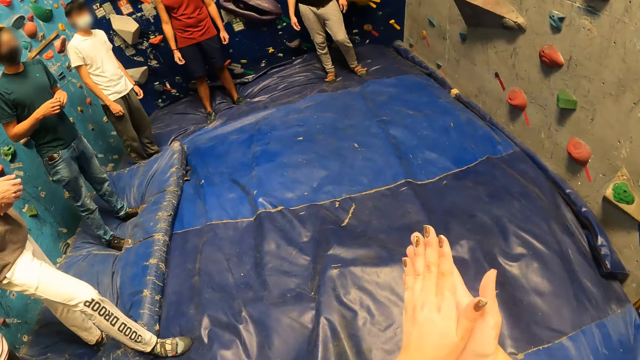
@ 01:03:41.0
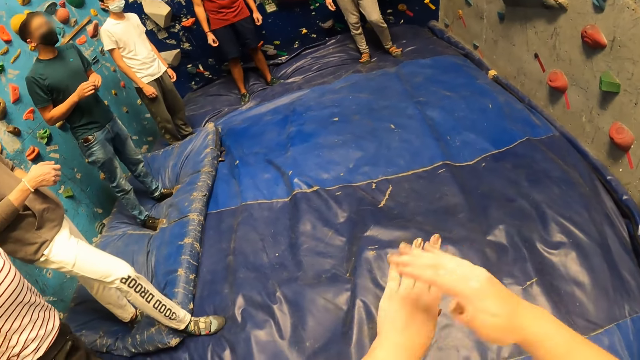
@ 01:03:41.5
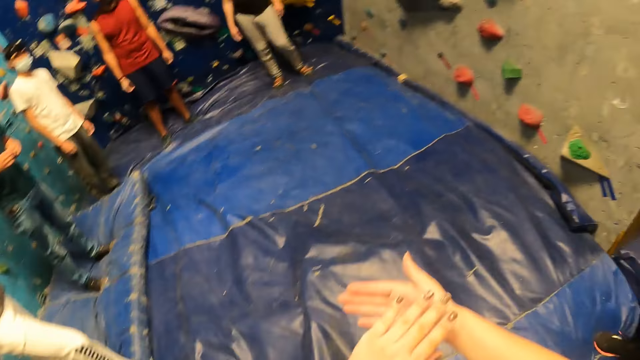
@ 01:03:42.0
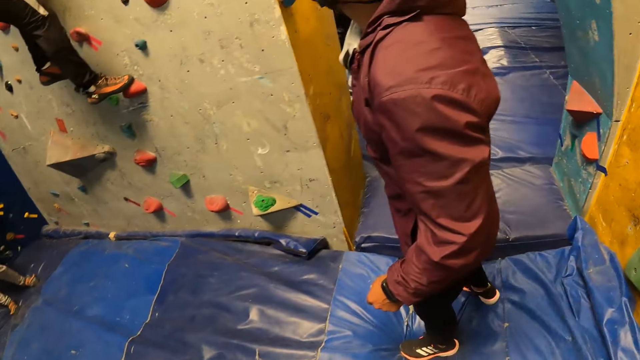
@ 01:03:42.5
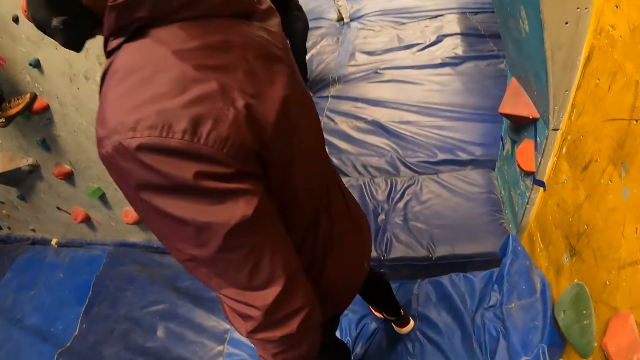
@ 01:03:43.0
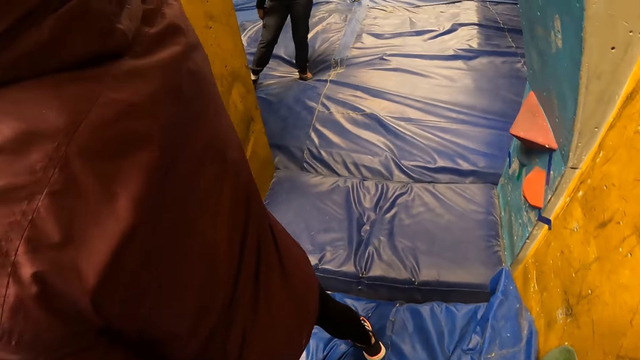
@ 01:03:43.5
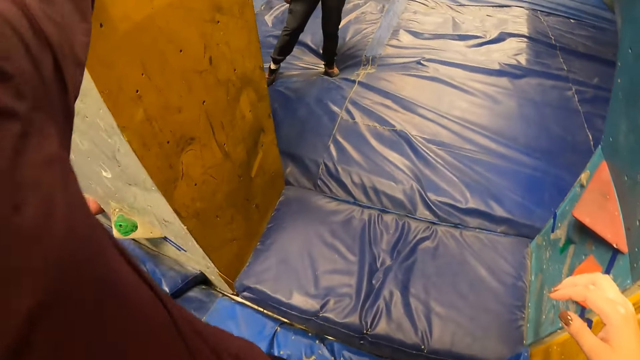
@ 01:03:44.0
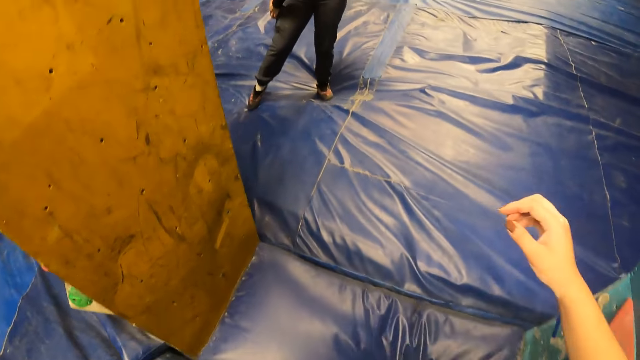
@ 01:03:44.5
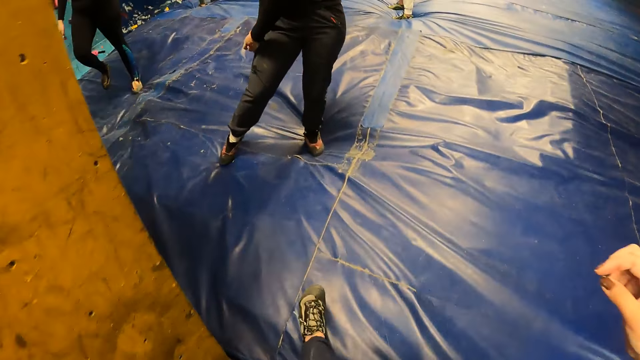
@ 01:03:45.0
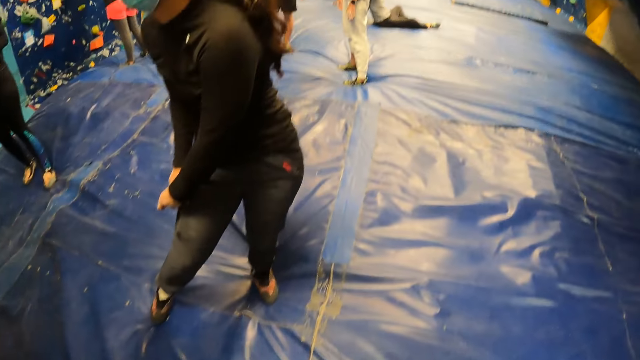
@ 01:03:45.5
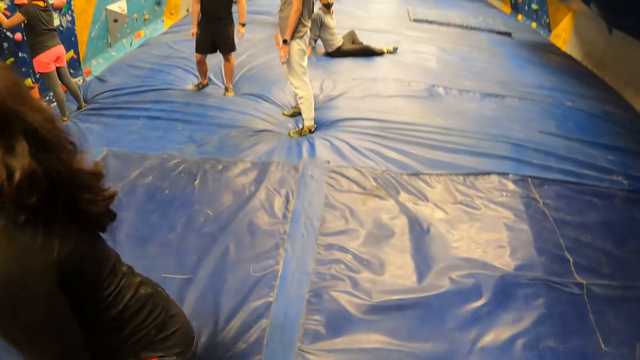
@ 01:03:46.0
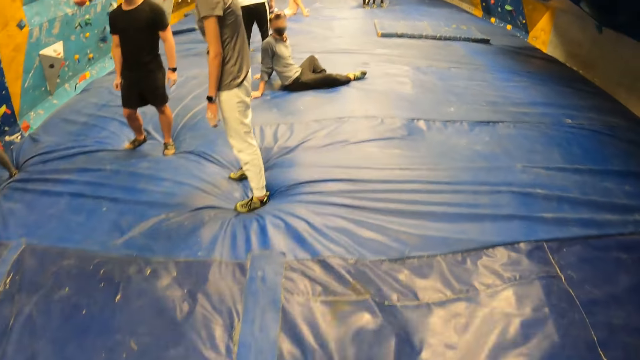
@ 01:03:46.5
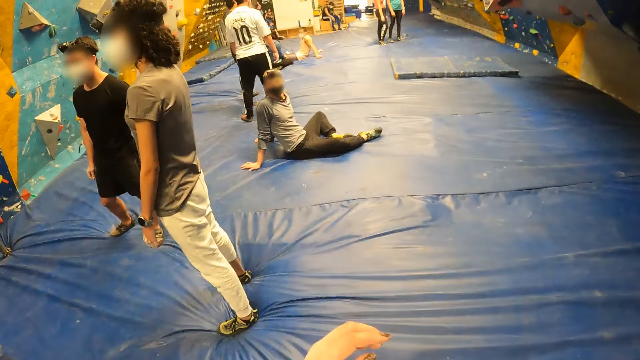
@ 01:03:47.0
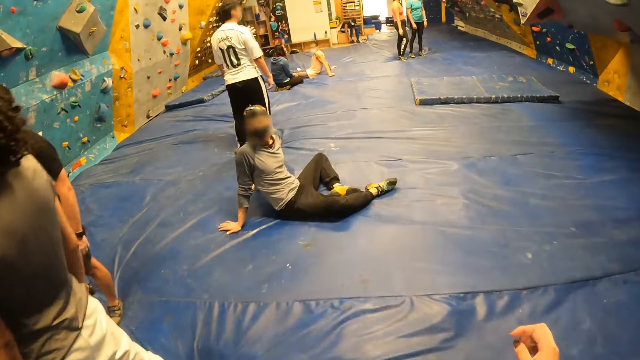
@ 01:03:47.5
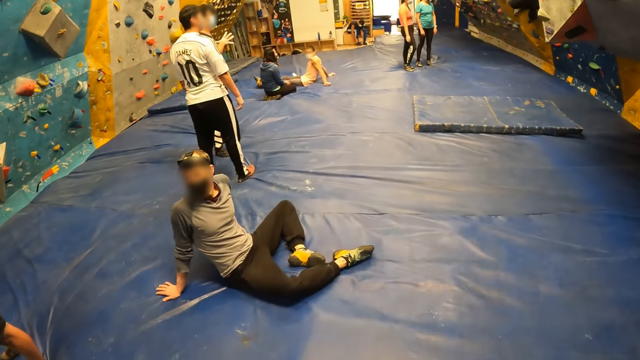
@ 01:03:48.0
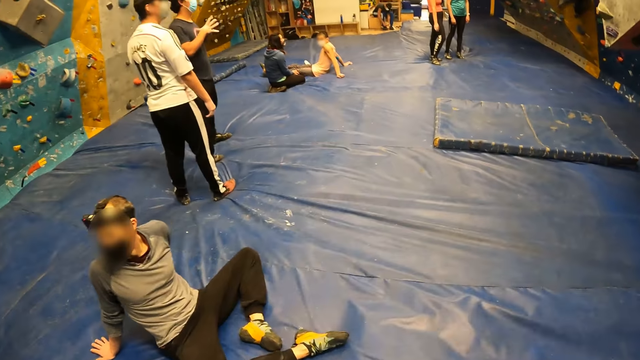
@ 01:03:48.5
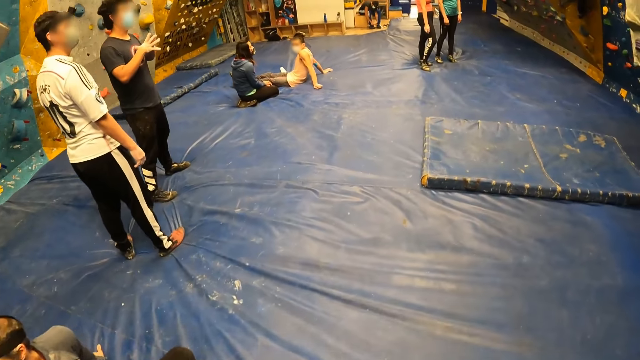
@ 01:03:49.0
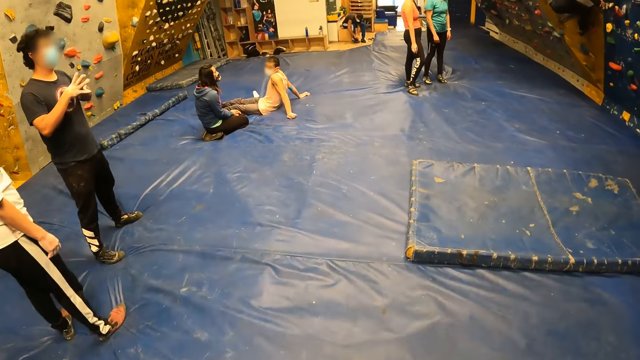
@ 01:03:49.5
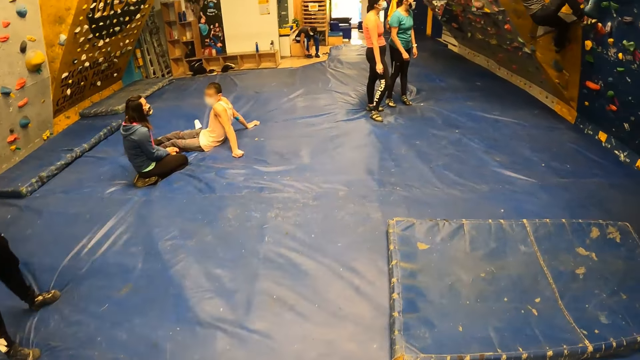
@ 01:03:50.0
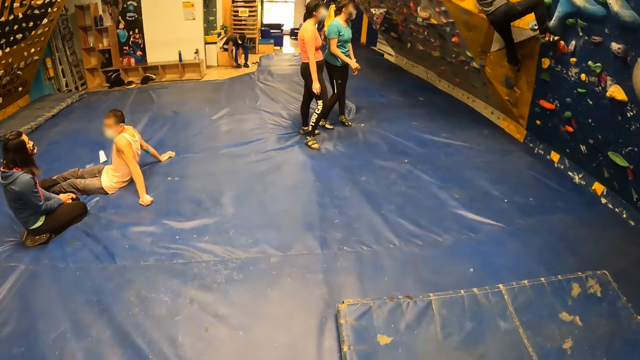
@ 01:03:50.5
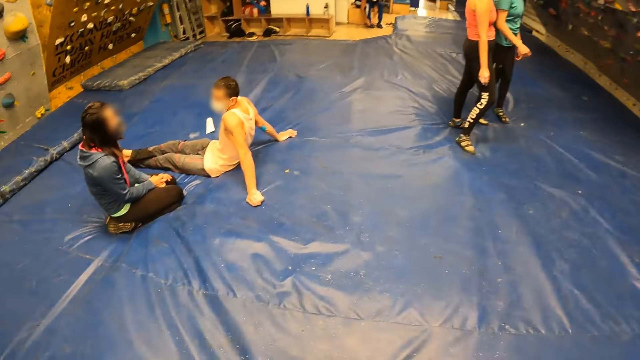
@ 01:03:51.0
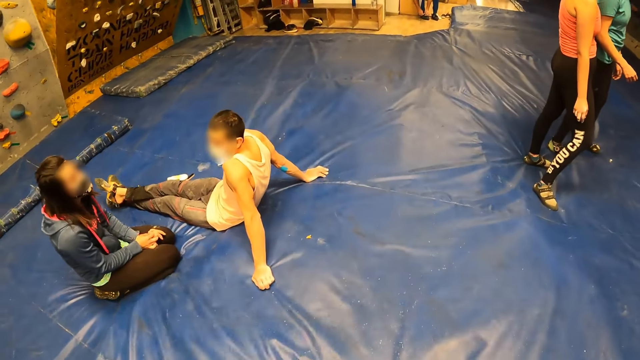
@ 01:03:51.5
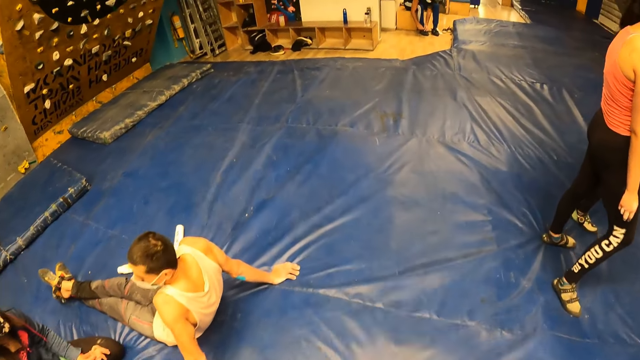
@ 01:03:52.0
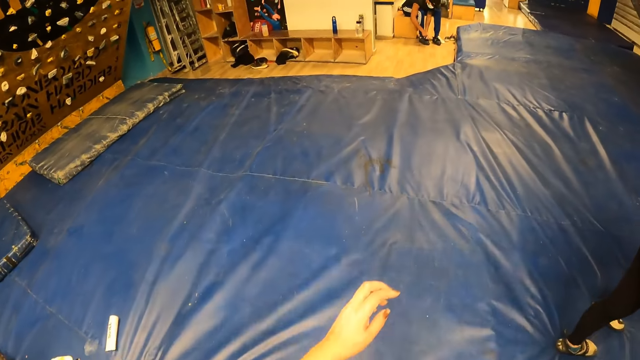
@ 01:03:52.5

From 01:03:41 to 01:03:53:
The camera wearer rubs her palms together. She walks past the man. A person opens the pocket. The camera wearer walks round the room.

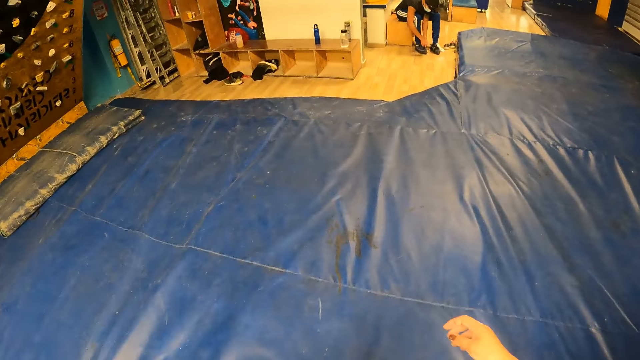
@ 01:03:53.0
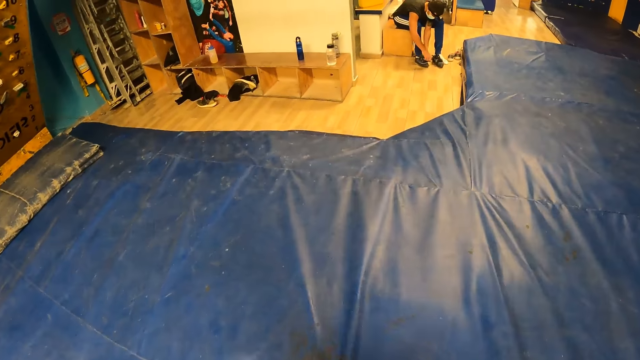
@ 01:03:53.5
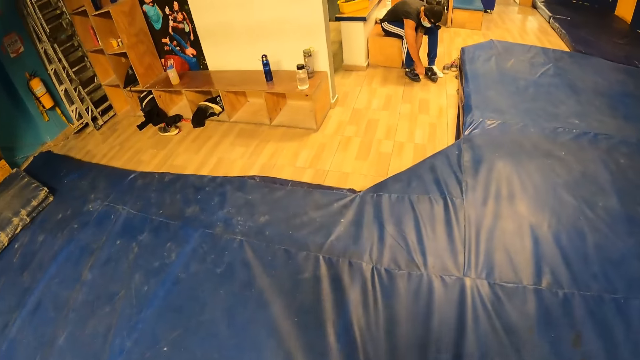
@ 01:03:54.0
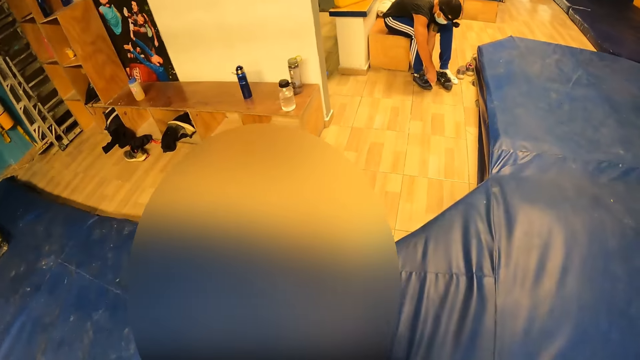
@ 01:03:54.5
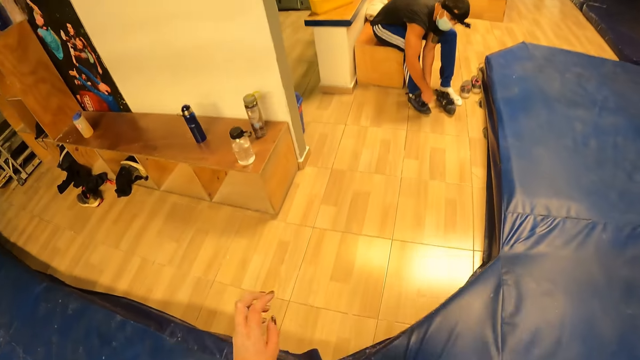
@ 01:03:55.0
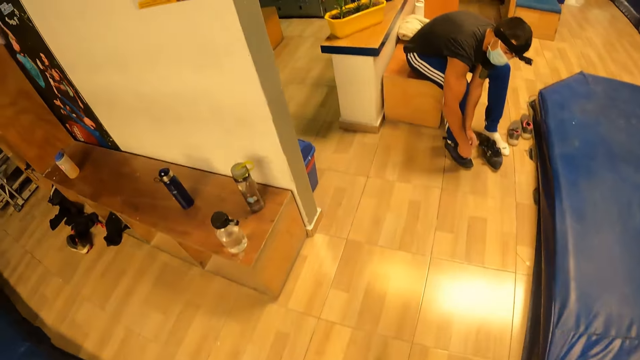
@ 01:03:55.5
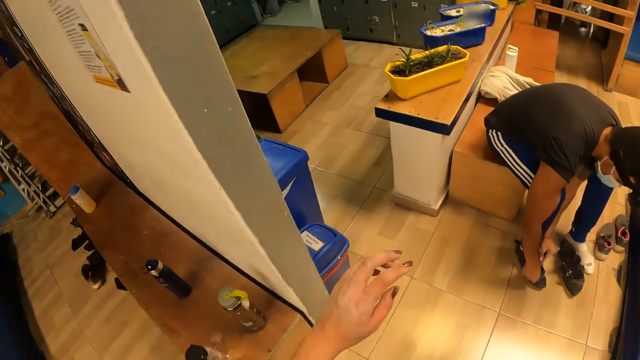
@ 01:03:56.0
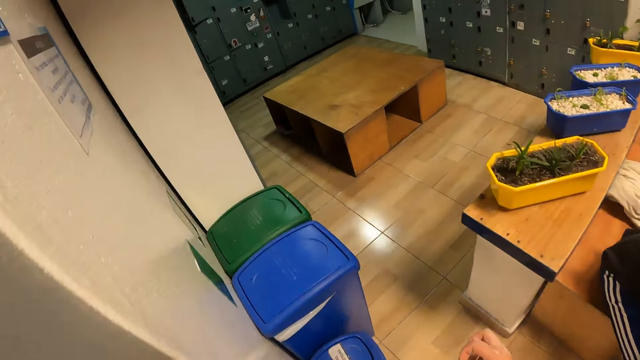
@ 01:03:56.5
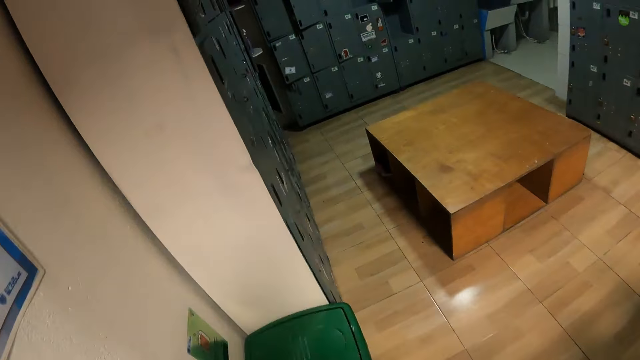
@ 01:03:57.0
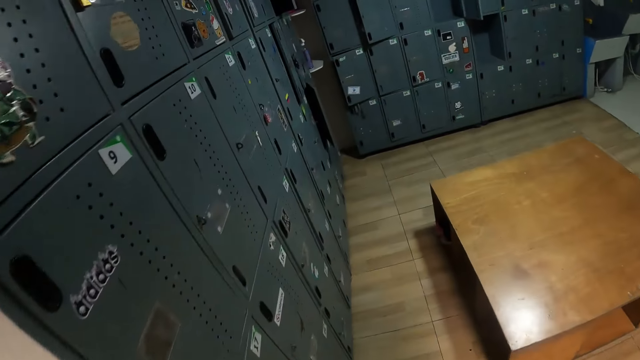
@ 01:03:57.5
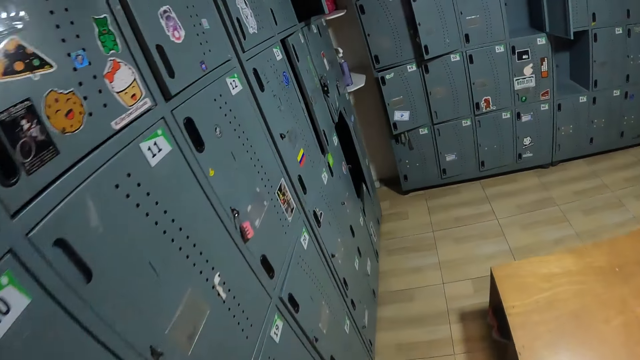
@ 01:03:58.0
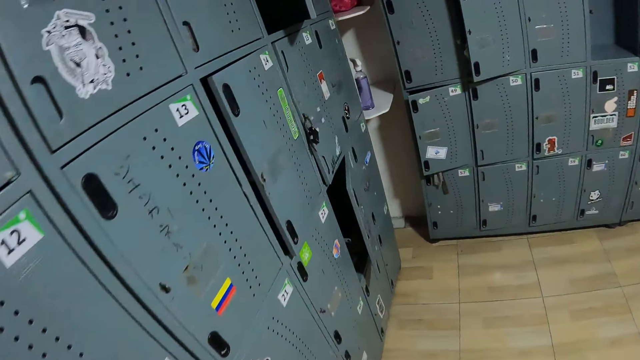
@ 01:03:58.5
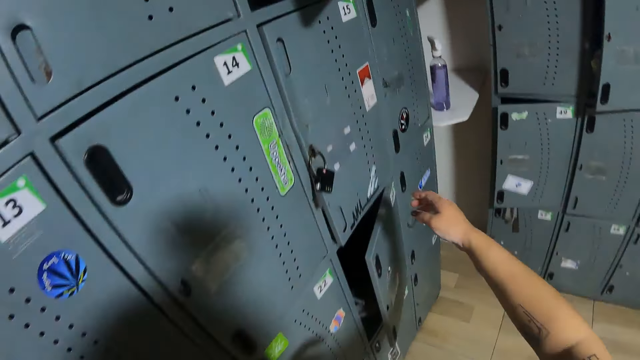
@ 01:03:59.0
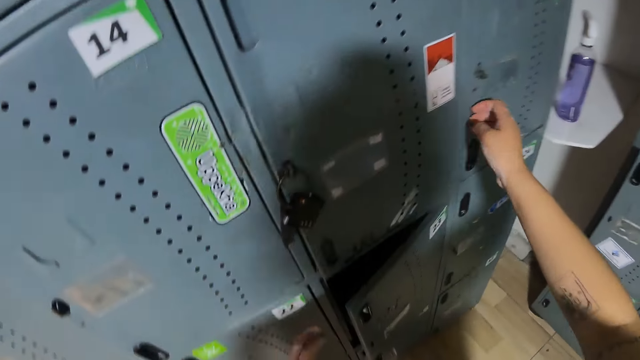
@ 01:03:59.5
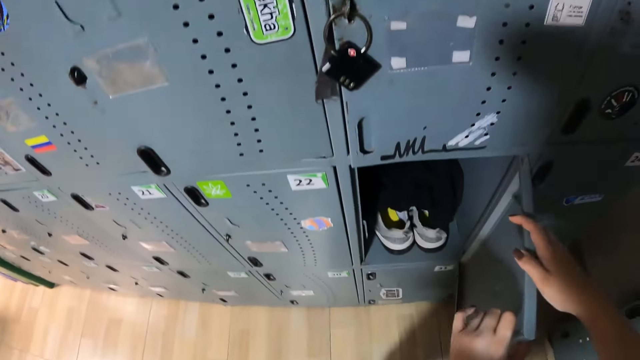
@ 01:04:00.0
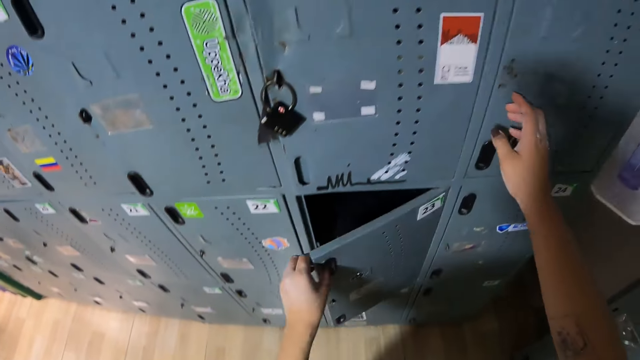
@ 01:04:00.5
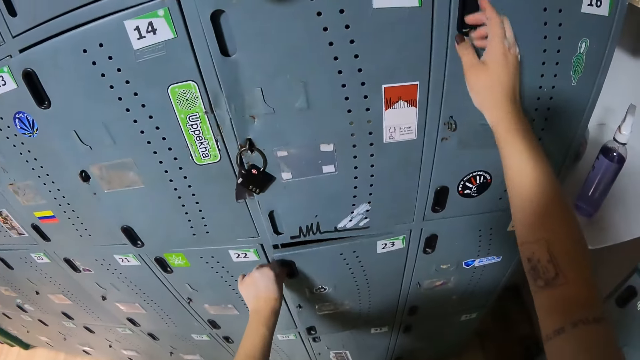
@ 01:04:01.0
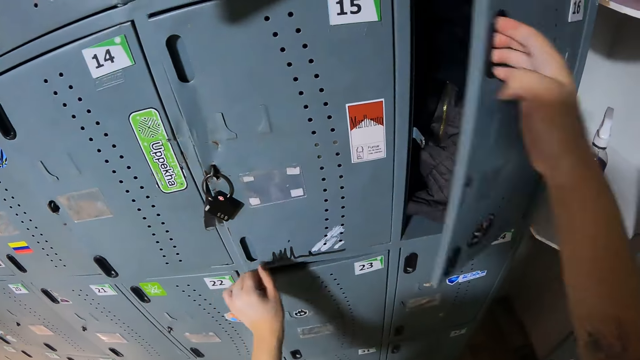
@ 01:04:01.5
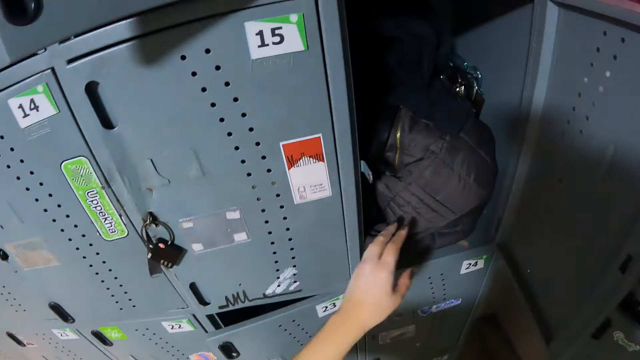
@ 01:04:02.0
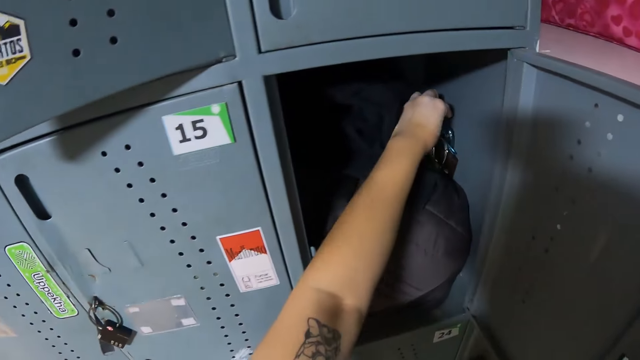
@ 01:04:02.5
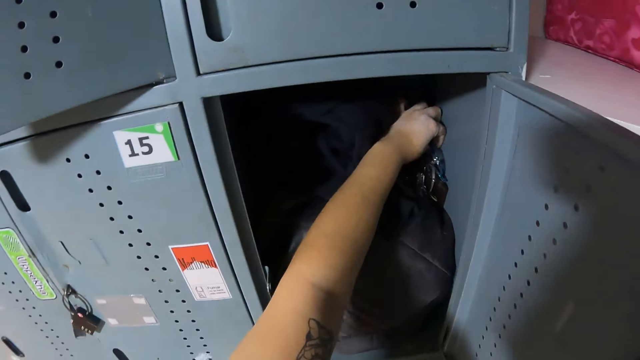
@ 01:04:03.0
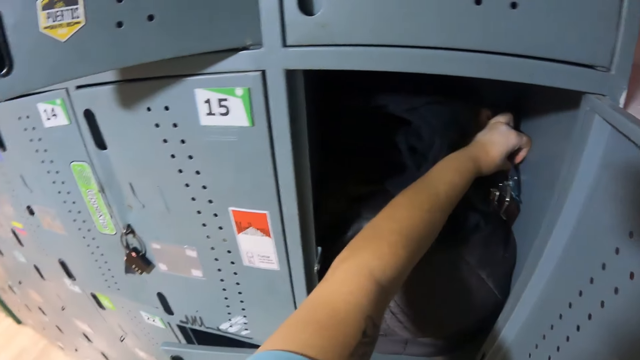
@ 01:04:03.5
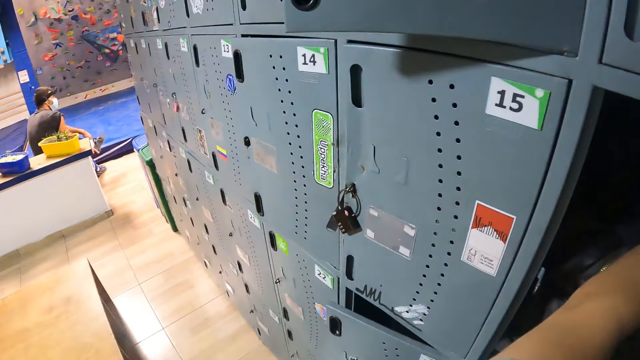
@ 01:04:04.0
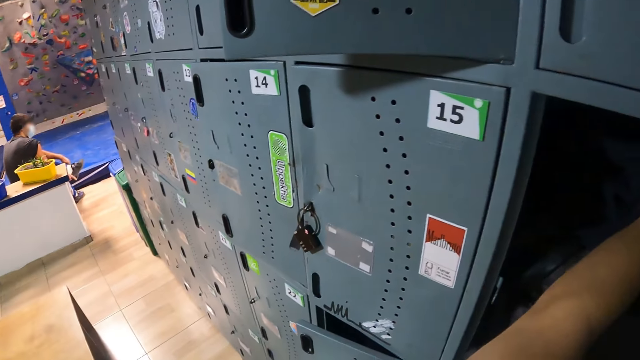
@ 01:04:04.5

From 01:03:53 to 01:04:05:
The camera wearer opens a locker with her left hand. She touches the locker with her right hand. She closes the locker with her left hand. She opens another locker with her right hand. She takes a pair of glasses from the locker with her left hand.
